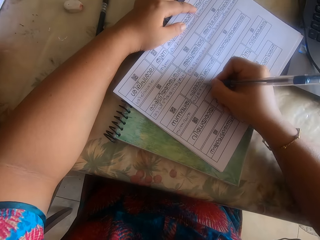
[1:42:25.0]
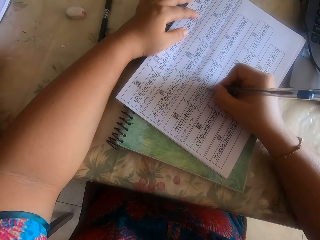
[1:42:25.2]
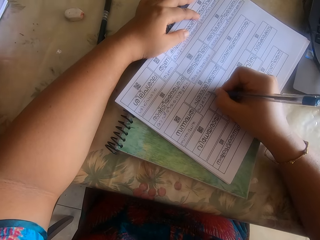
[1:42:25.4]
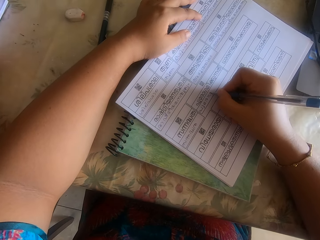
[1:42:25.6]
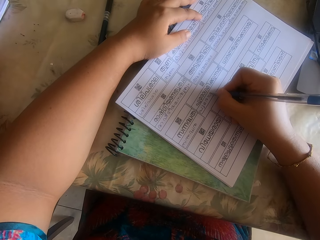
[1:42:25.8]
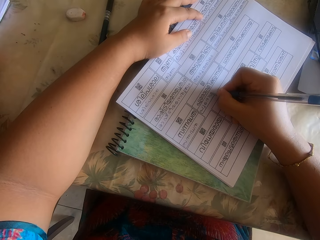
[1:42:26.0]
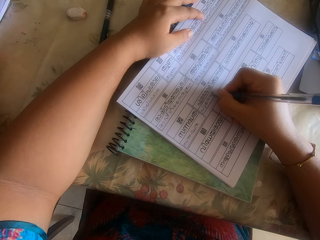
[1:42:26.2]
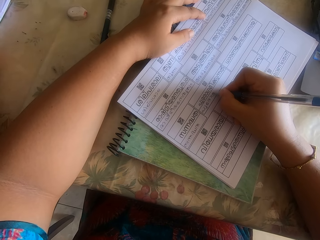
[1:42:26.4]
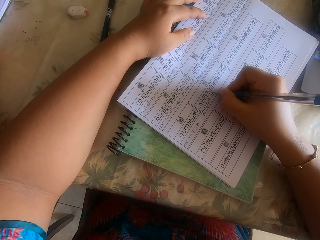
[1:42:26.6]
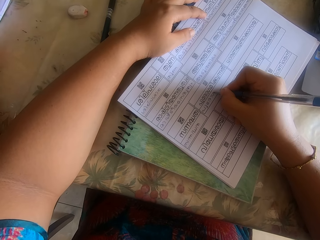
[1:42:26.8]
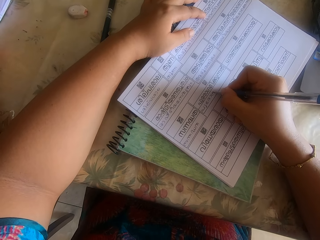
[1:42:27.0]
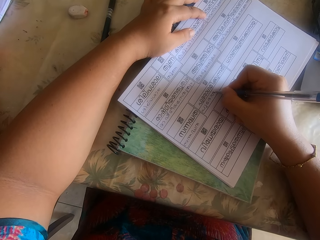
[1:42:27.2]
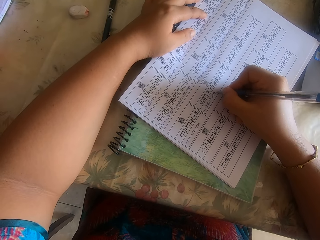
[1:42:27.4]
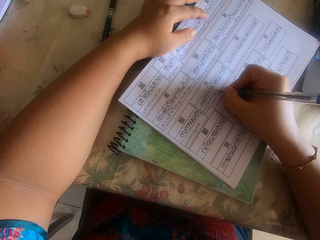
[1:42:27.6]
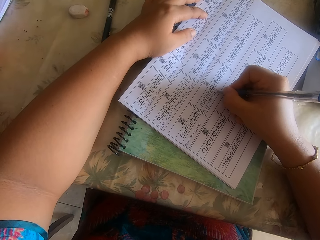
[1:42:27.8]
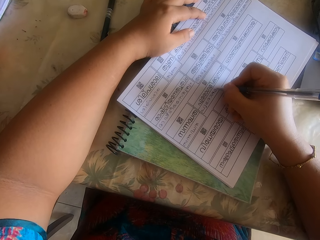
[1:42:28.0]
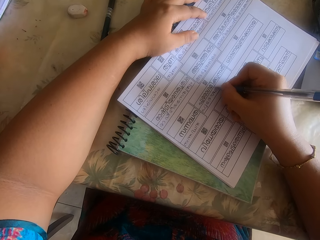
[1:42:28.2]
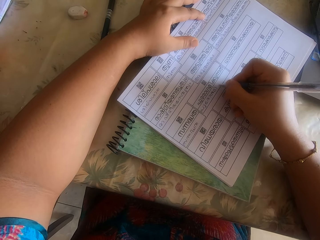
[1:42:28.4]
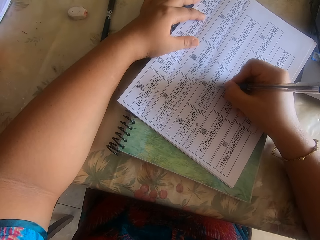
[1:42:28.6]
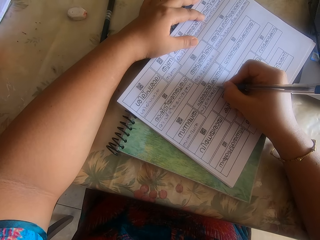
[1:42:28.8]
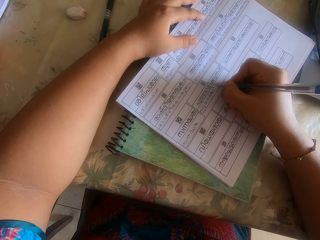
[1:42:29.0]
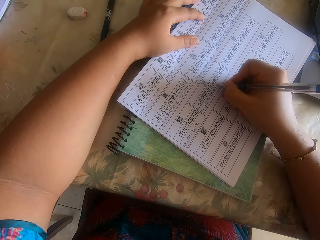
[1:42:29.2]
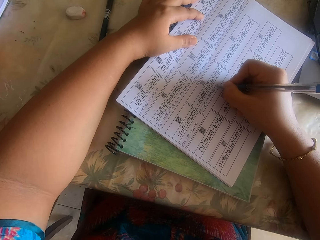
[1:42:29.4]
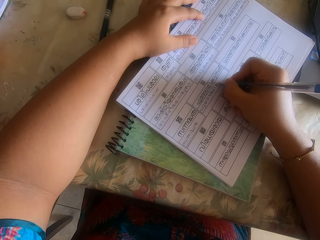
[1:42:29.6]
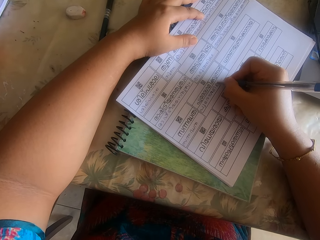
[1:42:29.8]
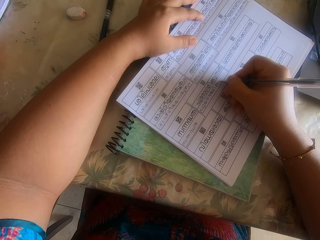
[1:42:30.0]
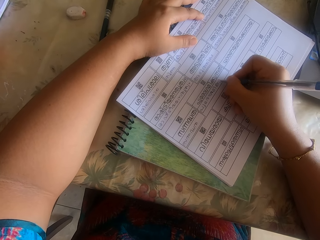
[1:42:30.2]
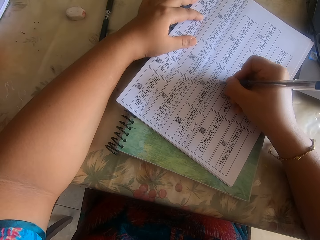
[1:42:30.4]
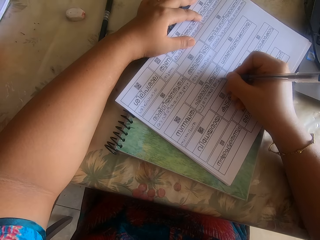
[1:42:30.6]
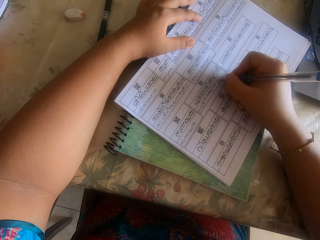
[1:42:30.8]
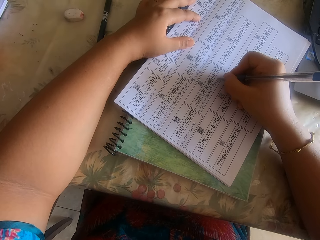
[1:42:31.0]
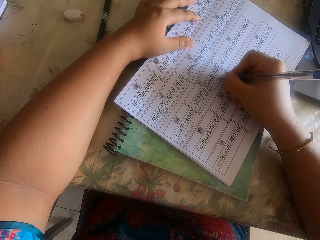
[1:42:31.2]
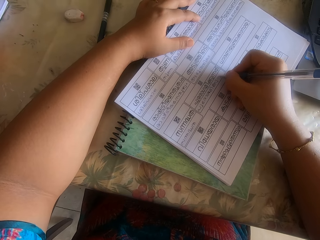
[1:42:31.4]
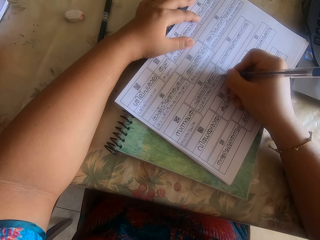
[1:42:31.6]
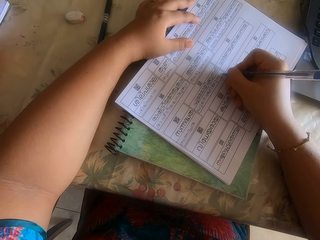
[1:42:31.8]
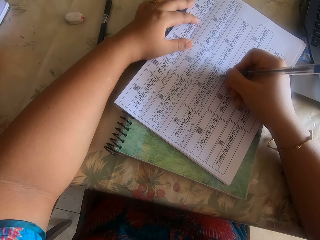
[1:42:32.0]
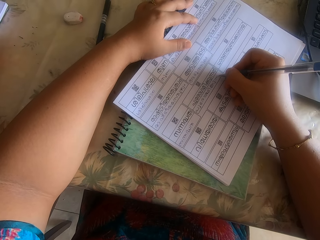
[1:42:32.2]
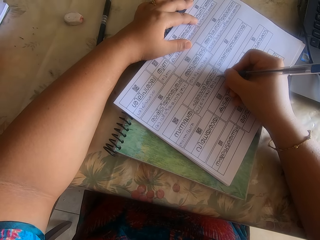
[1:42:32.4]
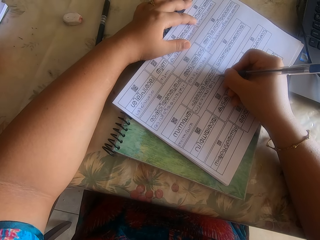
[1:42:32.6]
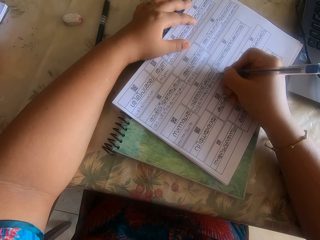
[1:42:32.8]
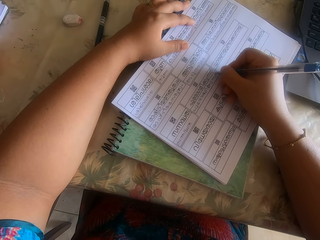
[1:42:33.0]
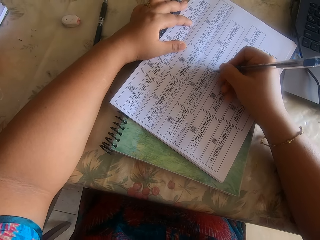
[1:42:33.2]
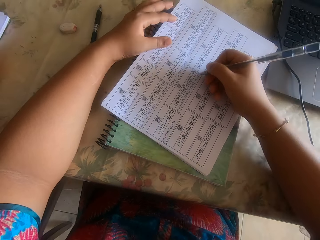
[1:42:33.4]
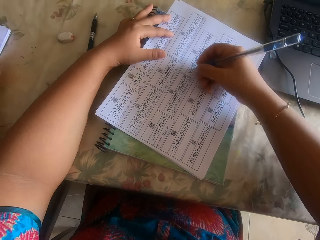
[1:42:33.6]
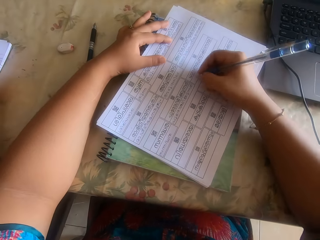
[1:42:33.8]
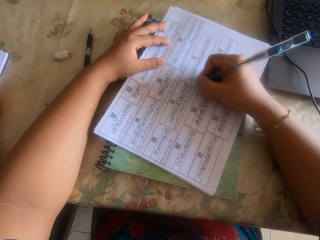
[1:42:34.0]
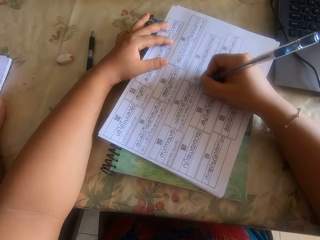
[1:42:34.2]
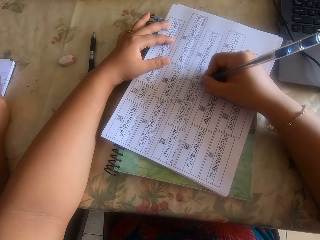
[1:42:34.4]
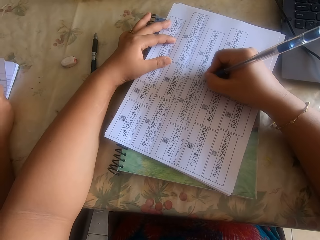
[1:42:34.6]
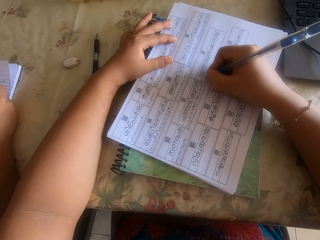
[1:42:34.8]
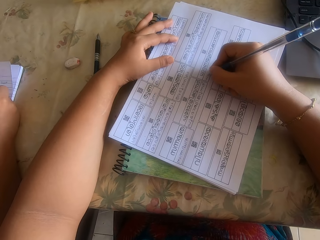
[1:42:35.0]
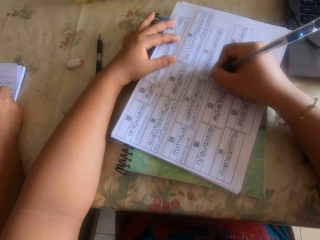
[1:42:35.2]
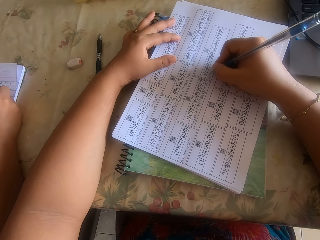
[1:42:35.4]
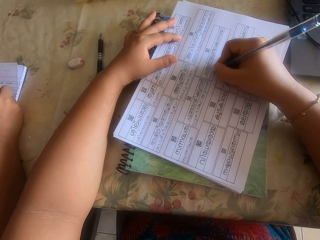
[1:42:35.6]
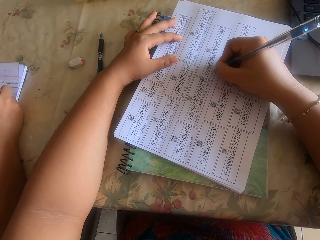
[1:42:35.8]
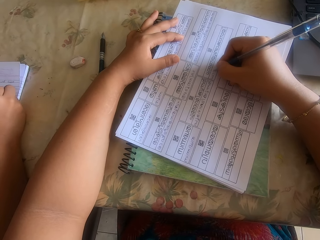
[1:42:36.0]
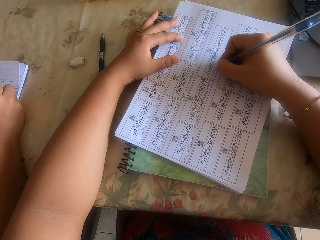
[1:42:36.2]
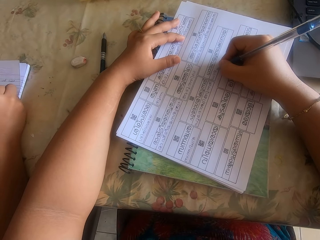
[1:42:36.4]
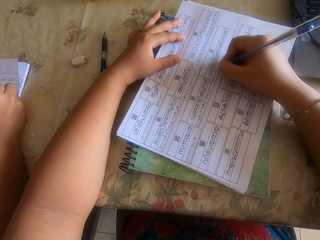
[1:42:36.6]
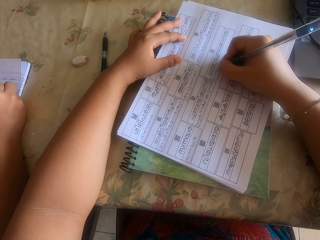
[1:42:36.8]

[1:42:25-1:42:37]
The camera wearer shifts the printed white paper on the book with his right hand. They lift the right hand. They write on the printed white paper with the pen in her right hand.

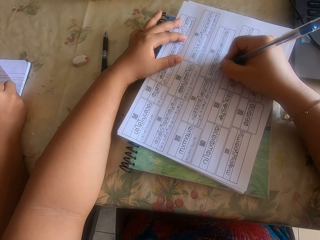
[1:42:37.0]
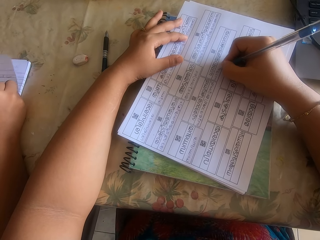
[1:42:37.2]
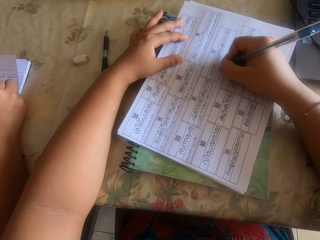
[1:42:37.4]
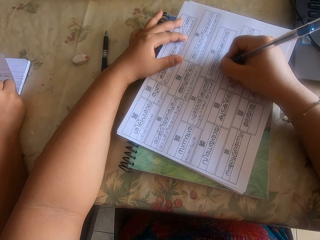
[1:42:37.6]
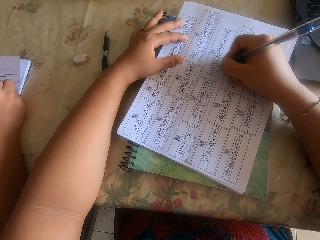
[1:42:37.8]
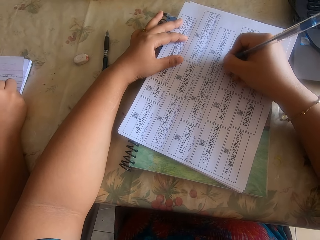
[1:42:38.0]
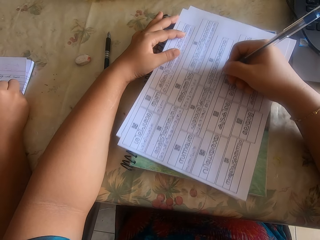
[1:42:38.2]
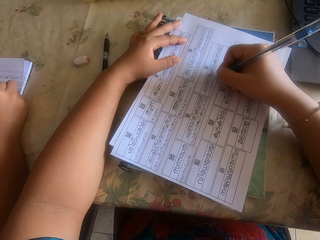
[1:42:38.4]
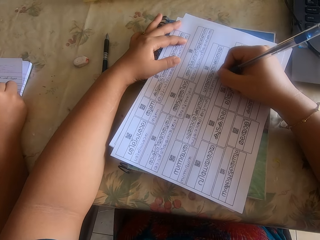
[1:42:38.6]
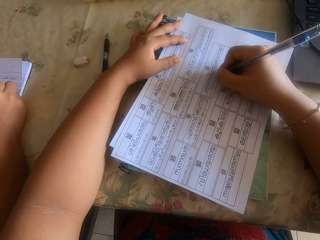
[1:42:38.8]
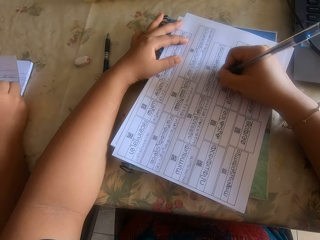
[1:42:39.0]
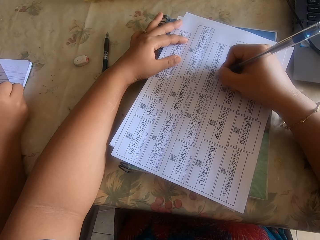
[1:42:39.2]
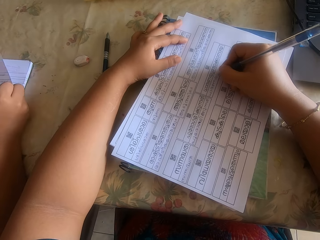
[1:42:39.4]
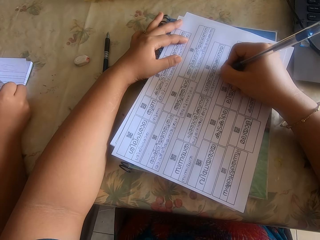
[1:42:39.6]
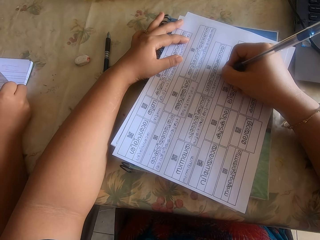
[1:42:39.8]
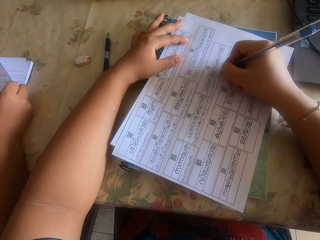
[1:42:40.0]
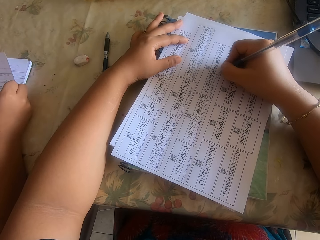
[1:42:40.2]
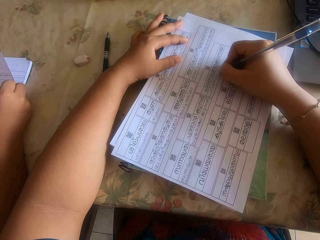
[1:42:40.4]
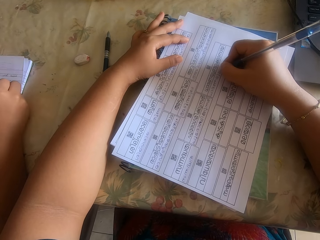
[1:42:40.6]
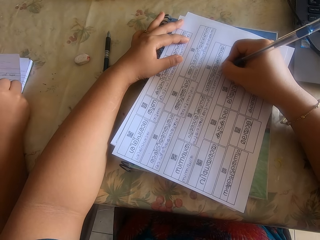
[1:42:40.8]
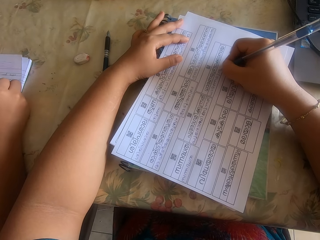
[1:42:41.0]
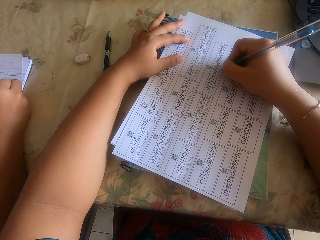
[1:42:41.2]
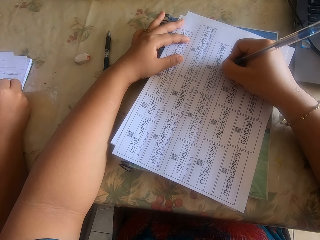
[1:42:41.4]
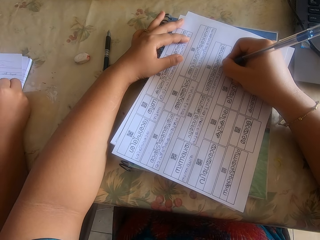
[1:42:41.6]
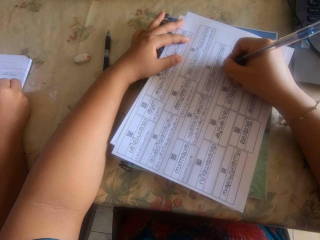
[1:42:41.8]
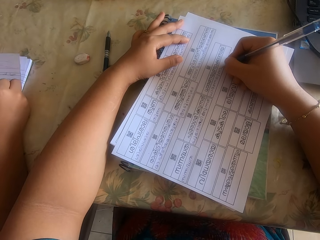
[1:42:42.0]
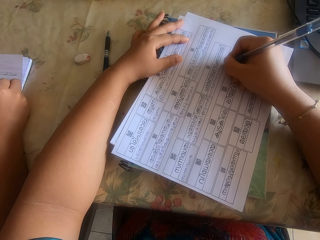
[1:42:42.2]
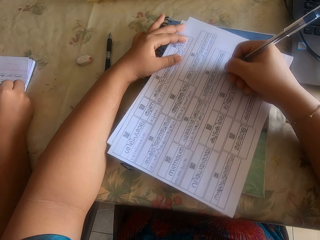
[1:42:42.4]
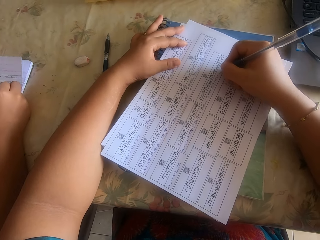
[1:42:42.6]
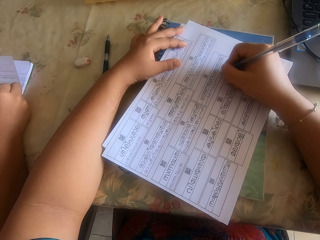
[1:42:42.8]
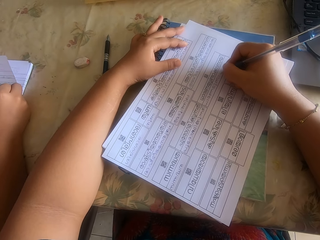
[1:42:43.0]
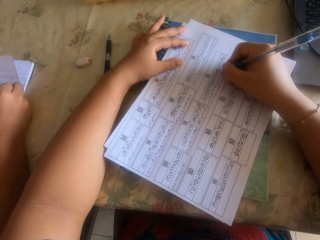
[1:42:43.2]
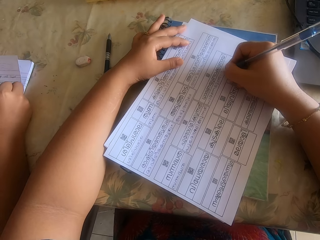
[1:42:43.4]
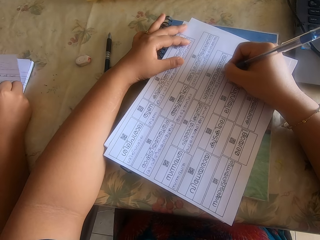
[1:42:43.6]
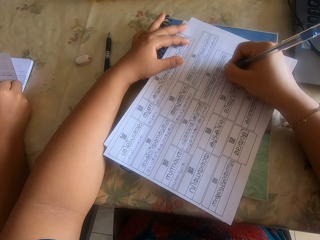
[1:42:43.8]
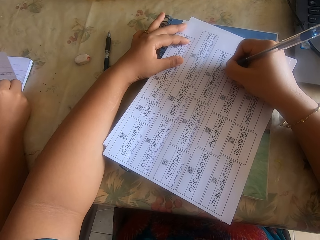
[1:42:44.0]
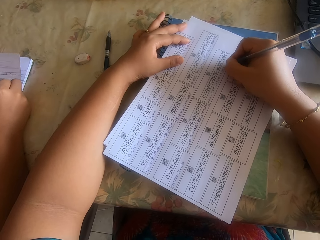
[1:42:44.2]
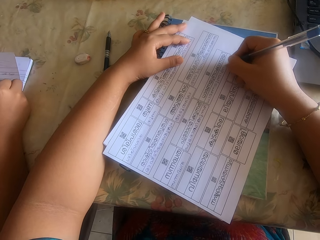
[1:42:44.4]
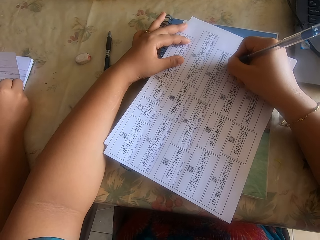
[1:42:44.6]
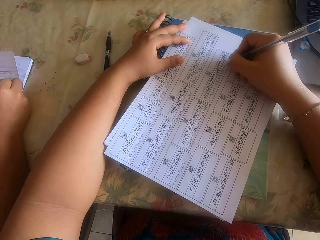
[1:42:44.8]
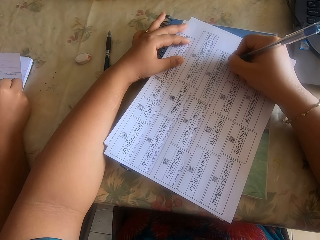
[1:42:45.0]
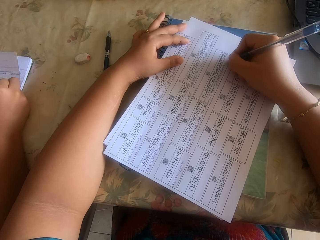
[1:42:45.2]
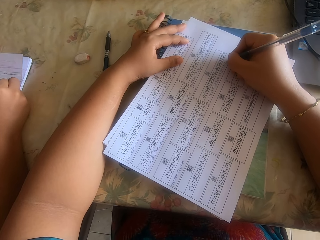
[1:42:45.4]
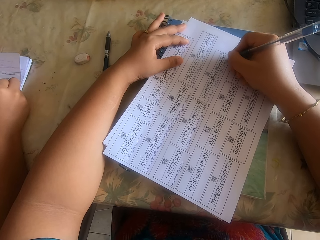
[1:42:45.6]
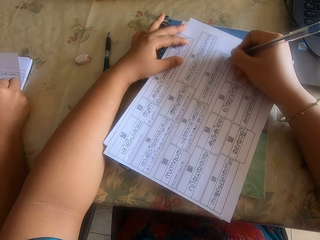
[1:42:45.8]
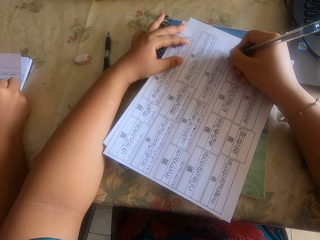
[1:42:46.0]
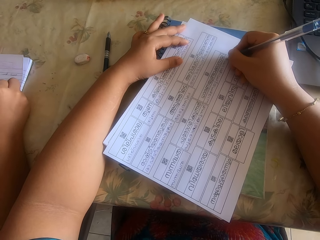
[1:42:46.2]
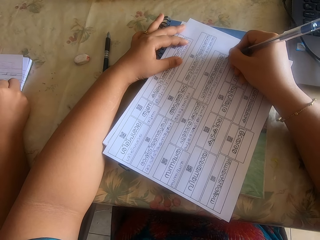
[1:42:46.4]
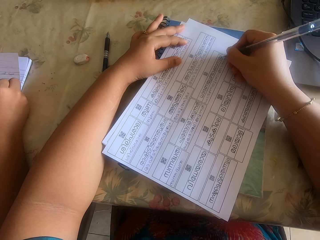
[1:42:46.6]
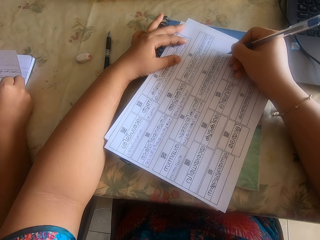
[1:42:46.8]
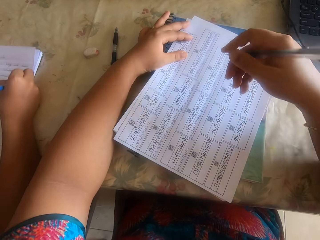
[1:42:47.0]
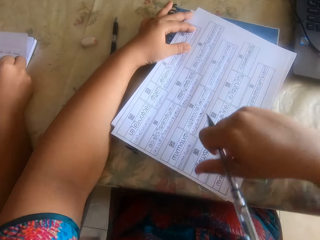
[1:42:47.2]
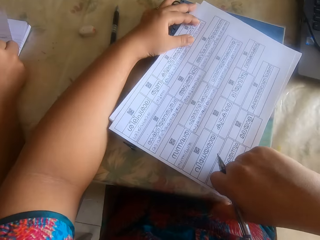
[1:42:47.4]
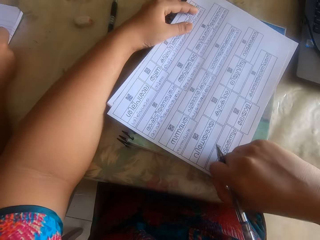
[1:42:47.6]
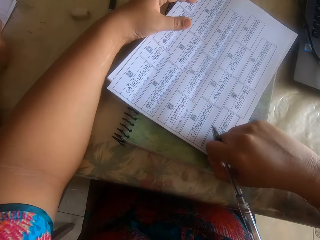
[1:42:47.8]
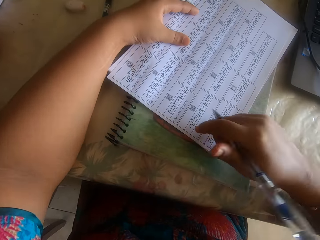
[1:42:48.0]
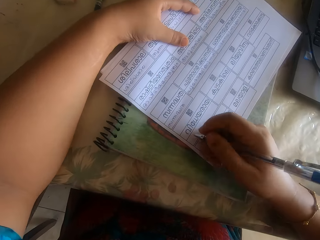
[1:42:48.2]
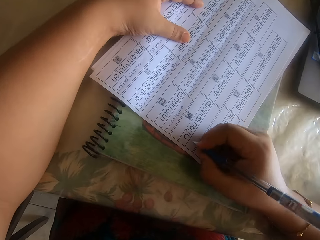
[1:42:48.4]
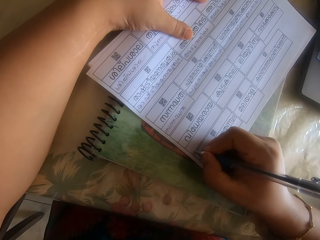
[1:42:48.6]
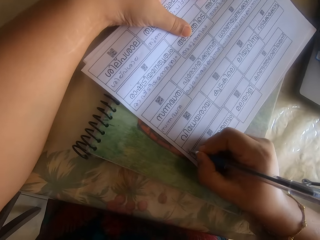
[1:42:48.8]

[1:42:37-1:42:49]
The camera wearer shifts the printed white paper on the book with his right hand. They write on the printed white paper with the pen in her right hand. They shift the printed white paper on the book with his right hand. They write on the printed white paper with the pen in her right hand. They shift the printed white paper on the book with his right hand. They write on the printed white paper with the pen in her right hand.
